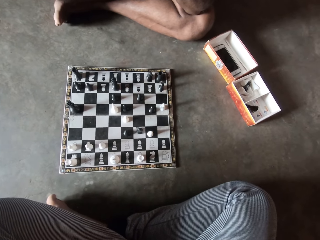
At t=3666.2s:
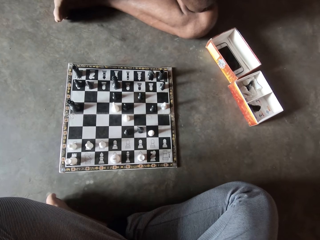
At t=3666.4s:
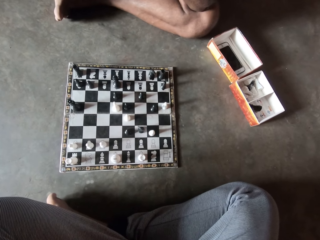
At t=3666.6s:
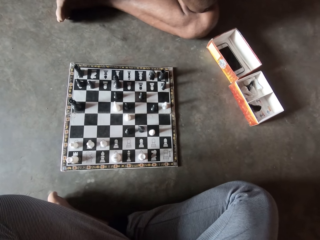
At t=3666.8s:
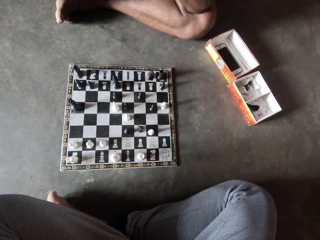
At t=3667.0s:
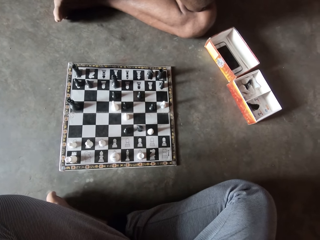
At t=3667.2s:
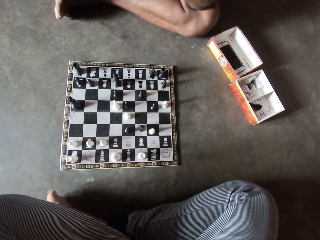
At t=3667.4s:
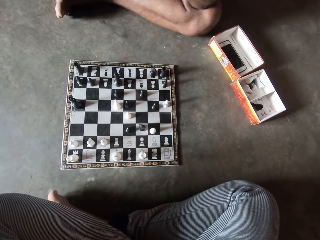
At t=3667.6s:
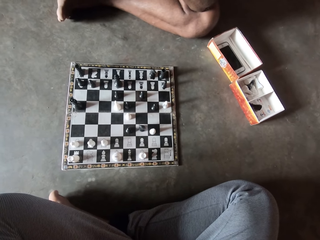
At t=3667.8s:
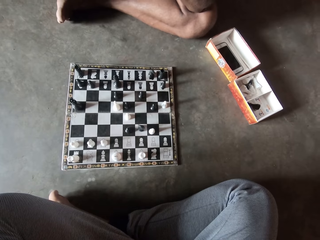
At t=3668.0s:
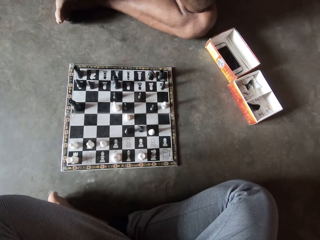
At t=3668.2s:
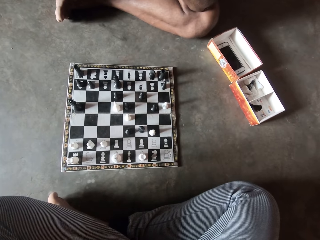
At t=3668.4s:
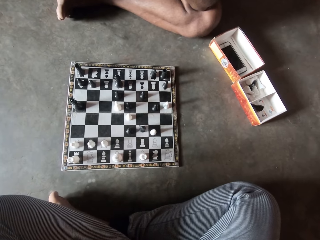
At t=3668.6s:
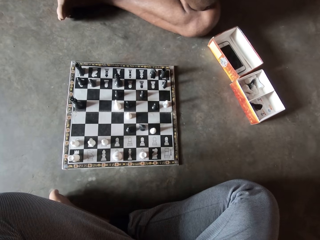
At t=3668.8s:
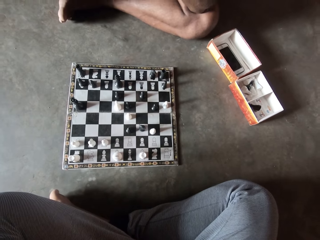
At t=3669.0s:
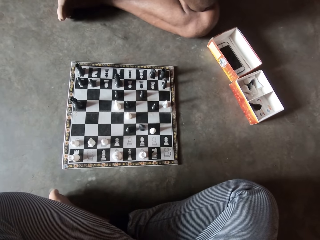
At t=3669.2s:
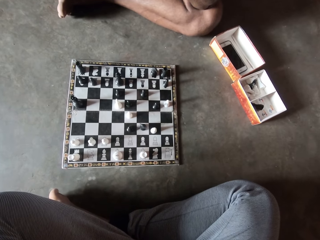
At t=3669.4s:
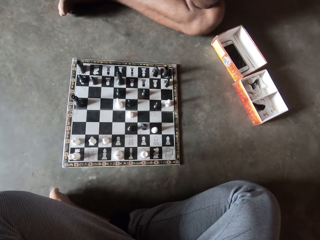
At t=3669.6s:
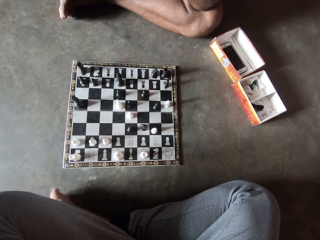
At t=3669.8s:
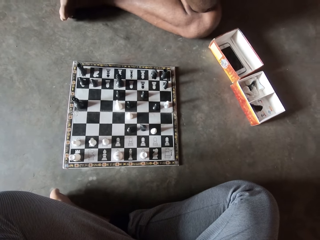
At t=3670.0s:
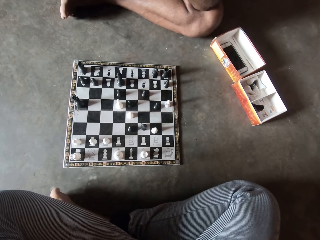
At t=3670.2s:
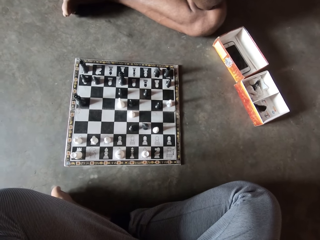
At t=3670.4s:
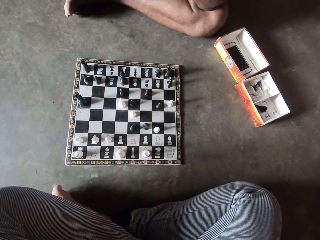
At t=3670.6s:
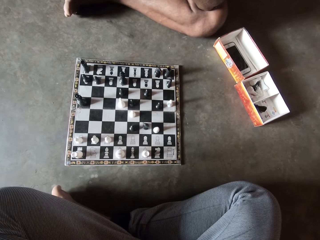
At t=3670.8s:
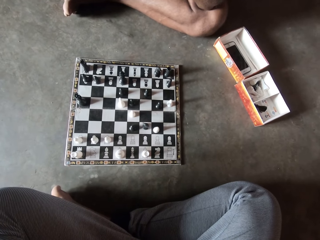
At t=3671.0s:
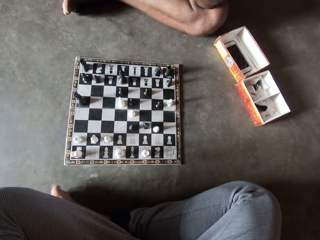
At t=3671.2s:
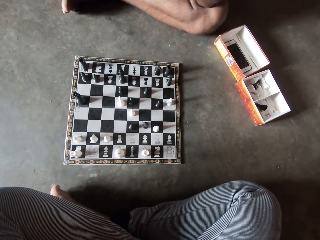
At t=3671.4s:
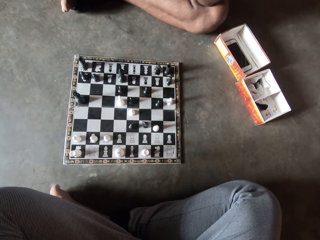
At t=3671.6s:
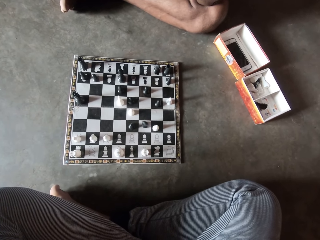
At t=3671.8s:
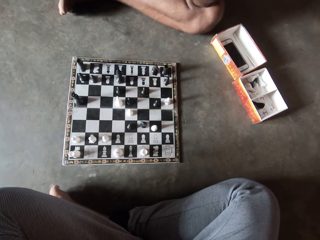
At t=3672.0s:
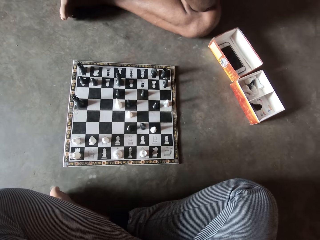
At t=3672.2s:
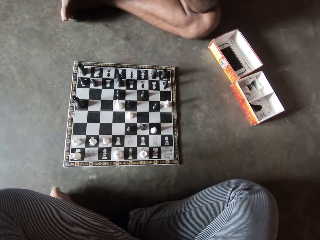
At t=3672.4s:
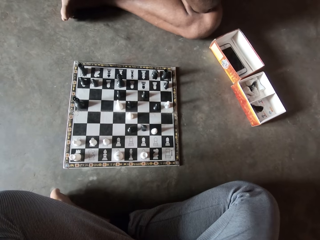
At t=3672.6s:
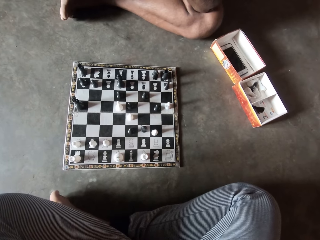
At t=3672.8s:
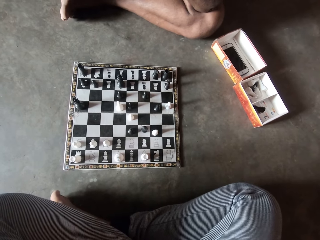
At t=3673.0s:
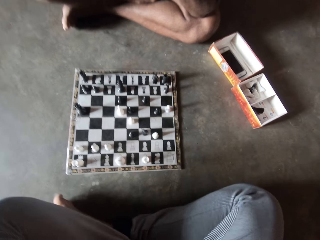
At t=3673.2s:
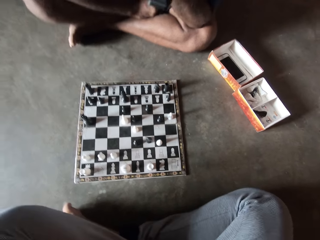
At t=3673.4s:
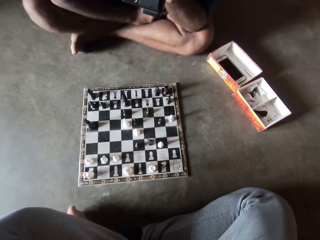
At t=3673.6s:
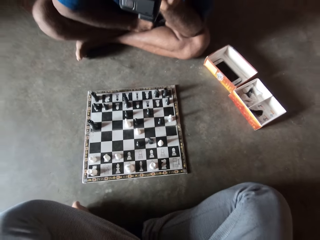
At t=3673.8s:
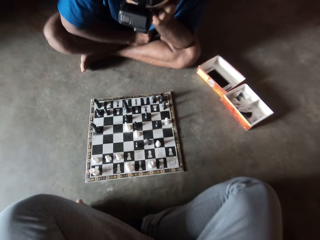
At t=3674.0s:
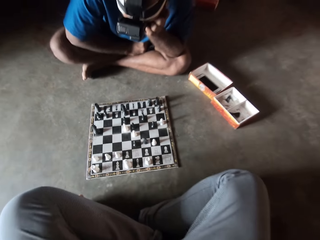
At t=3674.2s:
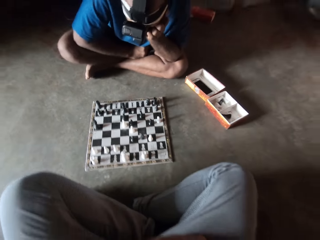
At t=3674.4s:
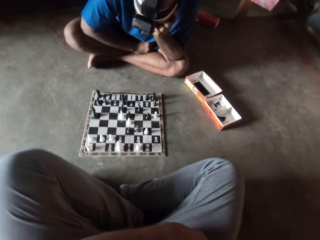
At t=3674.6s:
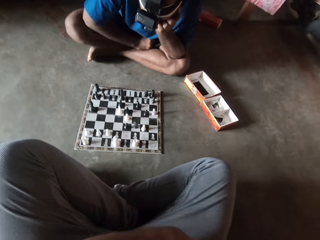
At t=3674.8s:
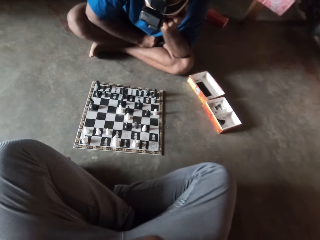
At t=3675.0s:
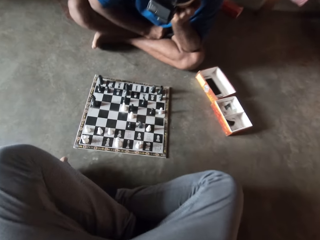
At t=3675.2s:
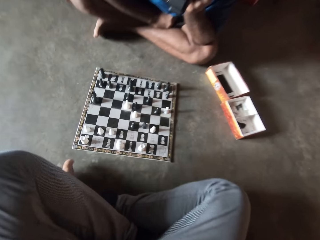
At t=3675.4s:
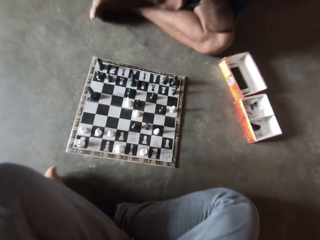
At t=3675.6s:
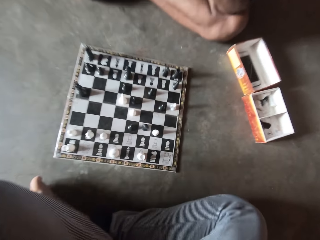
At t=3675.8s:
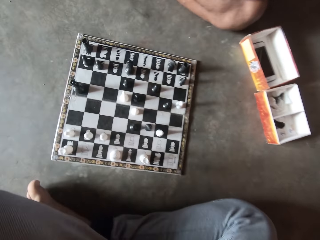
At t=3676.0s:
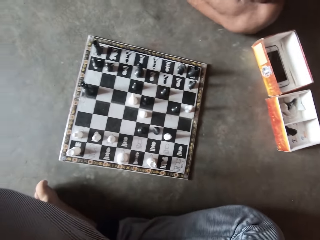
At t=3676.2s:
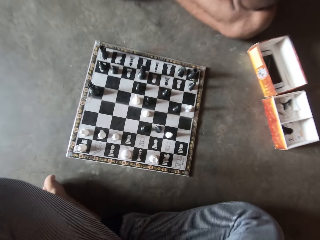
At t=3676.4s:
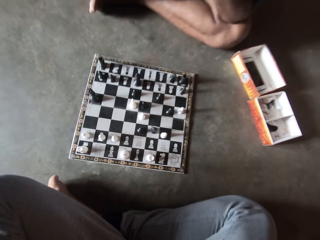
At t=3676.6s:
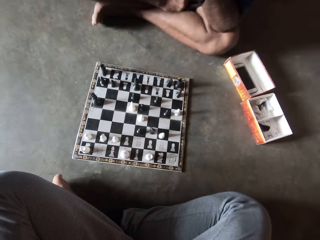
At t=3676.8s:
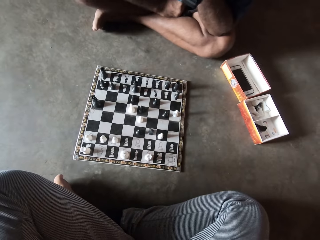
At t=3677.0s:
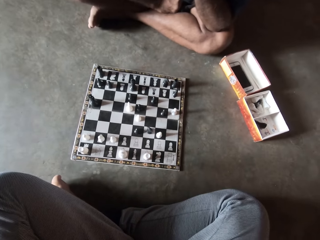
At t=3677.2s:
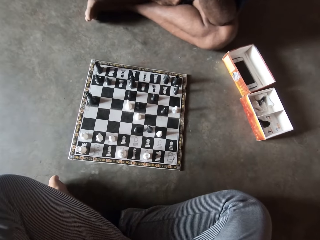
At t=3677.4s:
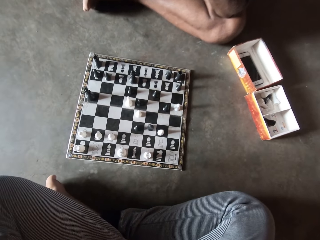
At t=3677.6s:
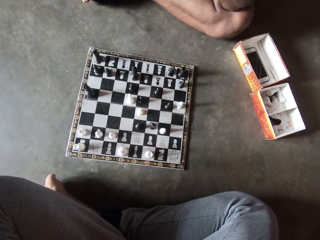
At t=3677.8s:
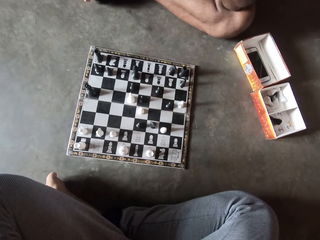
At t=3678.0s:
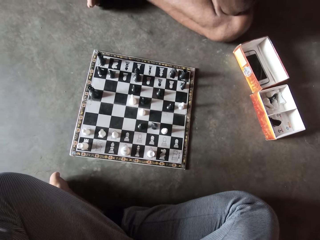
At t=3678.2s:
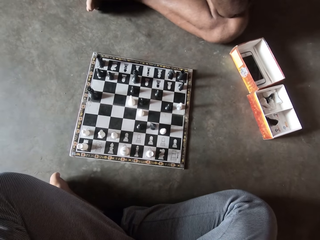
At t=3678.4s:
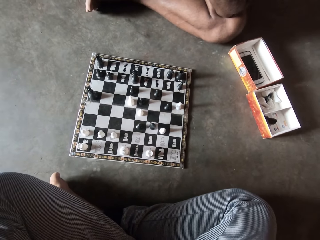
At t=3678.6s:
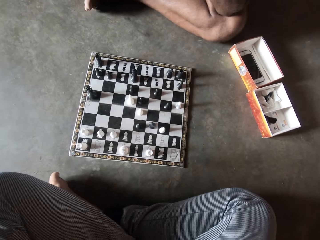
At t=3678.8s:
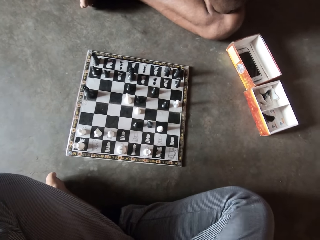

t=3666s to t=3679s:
A man moves the legs.

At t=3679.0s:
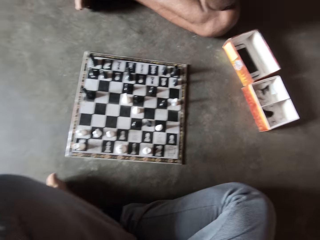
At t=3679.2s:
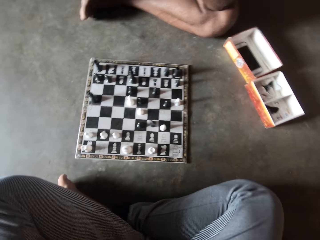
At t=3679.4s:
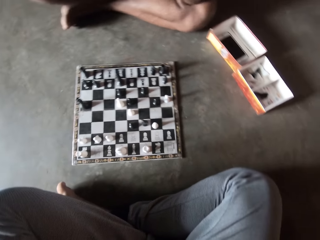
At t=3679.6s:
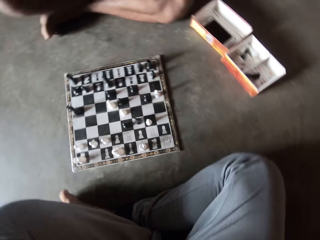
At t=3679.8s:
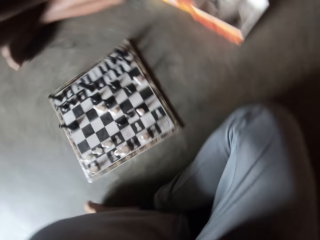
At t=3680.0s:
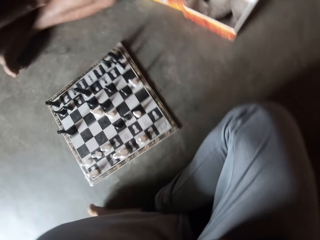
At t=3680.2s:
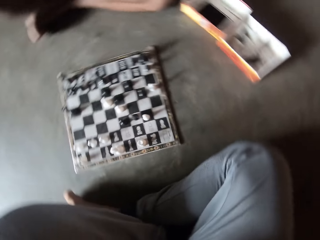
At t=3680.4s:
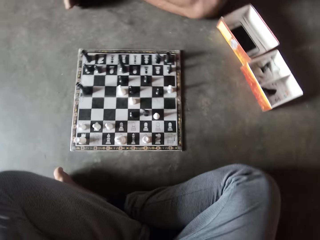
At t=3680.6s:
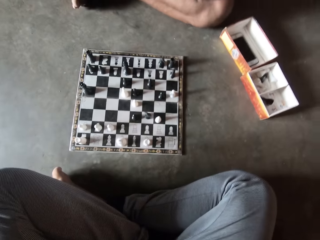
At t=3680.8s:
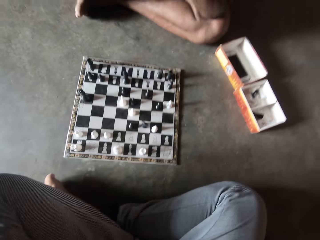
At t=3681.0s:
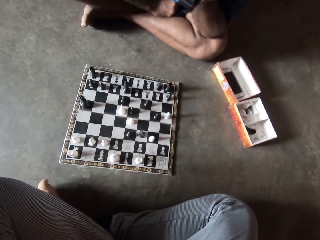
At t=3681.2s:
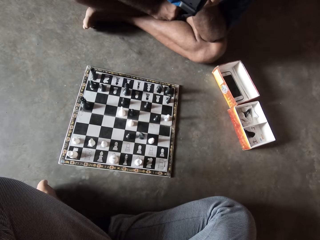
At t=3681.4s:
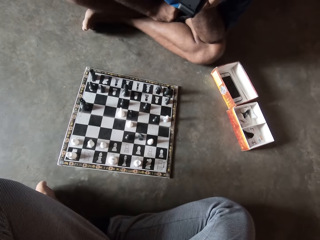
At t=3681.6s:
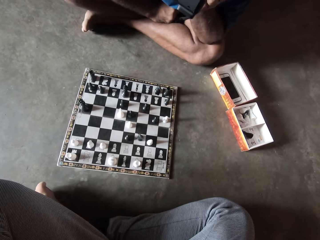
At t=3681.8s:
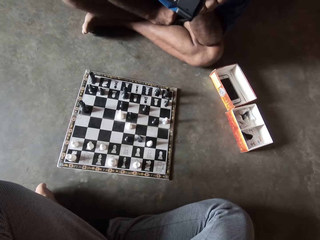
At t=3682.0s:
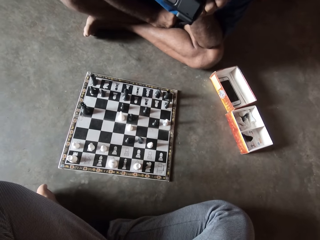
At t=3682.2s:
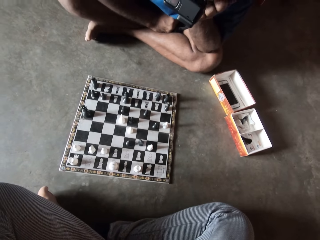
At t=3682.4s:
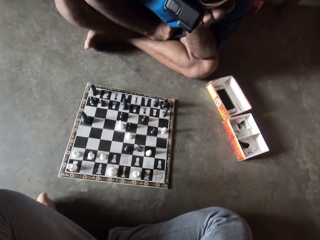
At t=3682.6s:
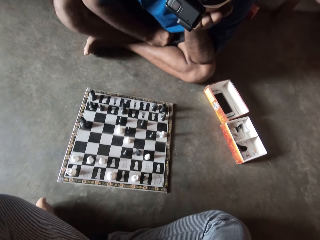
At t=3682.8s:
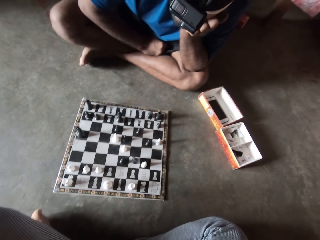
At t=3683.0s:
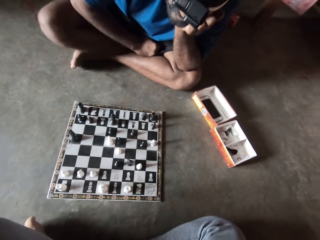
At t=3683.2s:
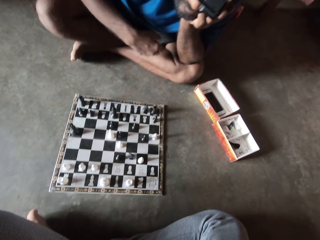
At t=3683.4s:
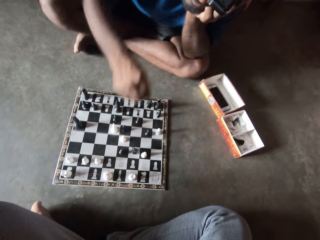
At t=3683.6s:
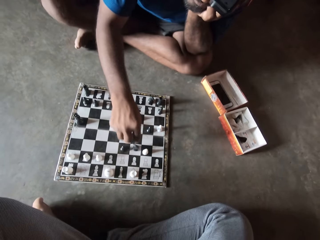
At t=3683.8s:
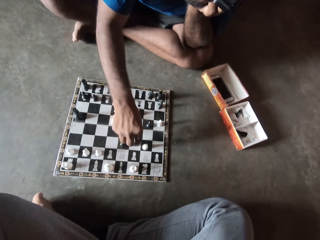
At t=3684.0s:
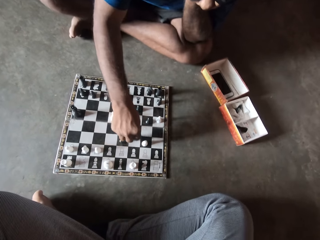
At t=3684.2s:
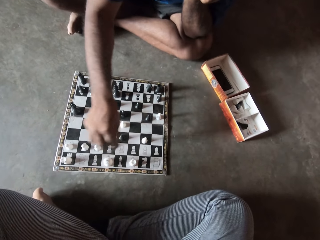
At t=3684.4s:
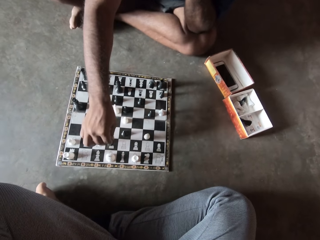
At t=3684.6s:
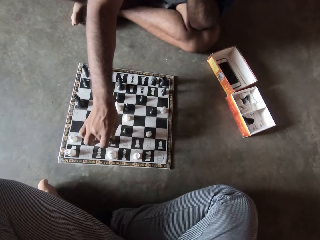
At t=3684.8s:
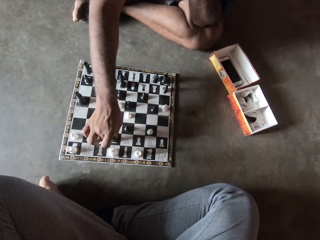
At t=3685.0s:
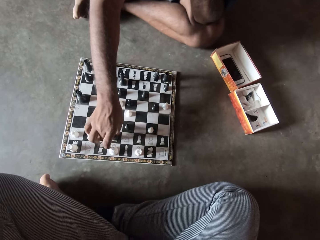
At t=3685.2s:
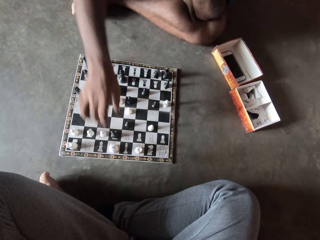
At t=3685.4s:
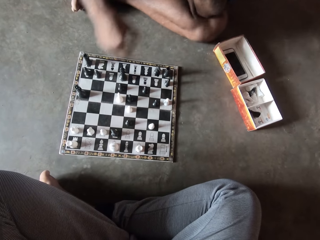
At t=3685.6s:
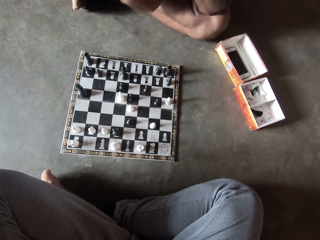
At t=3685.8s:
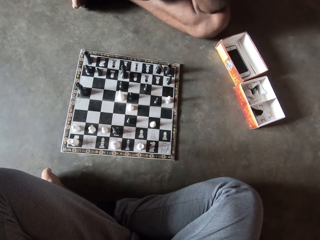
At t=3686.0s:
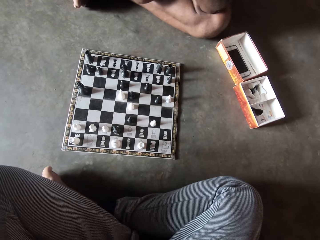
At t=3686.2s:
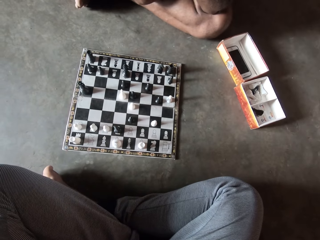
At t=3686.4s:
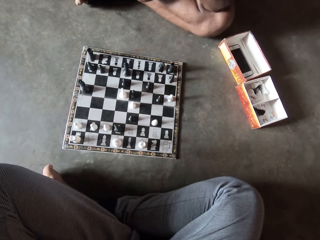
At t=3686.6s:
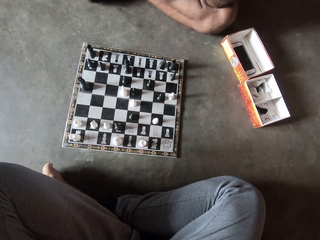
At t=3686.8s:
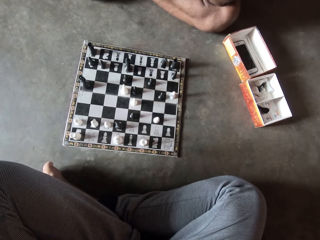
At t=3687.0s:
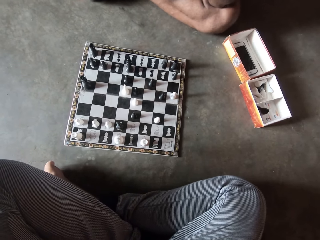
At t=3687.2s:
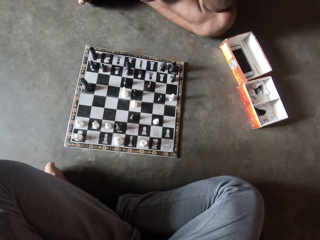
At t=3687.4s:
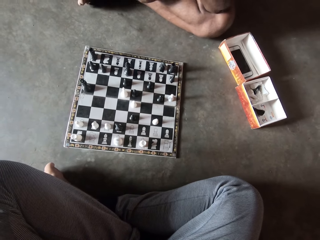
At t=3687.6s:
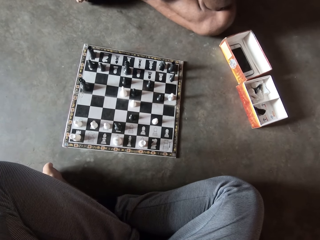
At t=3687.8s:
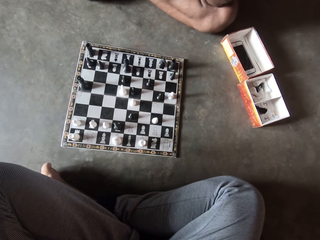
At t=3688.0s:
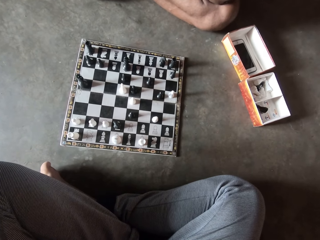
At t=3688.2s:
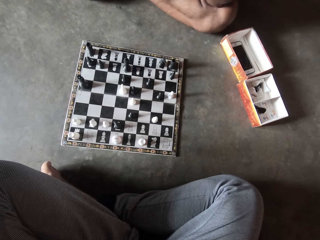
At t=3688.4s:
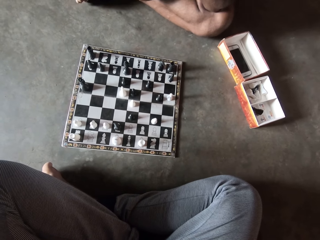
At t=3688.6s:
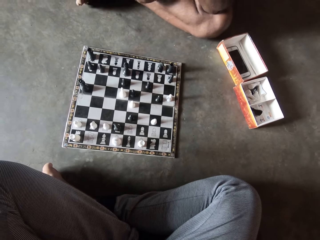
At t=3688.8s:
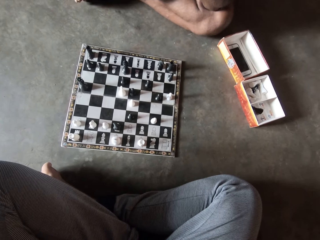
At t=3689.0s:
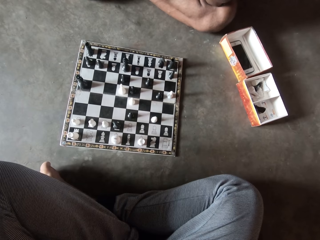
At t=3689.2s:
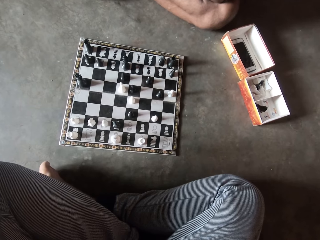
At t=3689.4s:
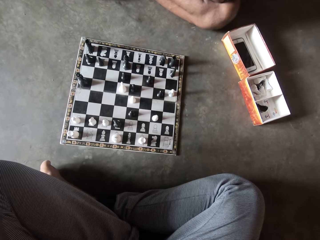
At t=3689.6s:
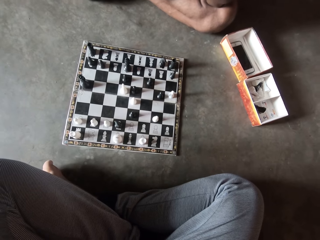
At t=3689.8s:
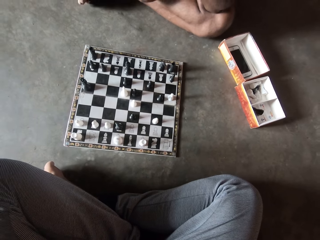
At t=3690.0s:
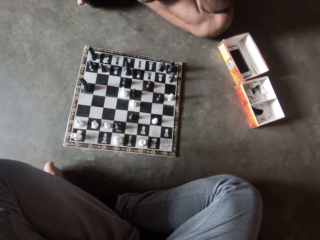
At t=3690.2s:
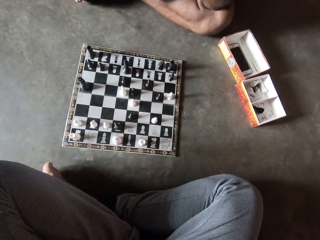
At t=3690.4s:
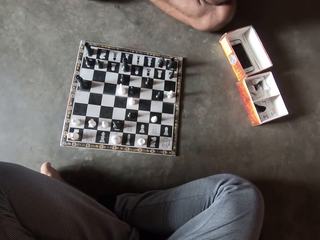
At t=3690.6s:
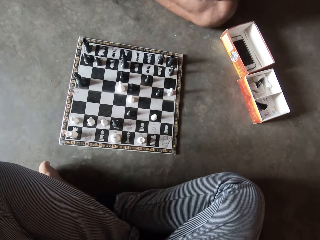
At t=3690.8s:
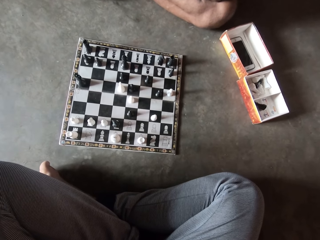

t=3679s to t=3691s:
The man moves a black chess piece on the chess board. The man looks at the chess board.
